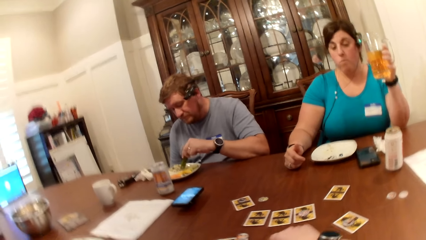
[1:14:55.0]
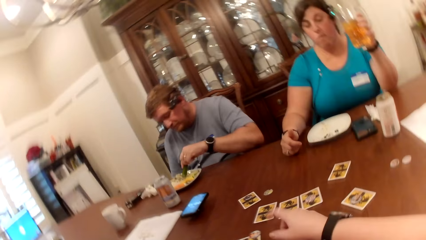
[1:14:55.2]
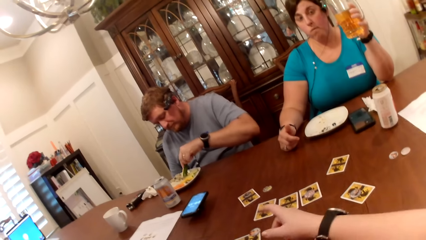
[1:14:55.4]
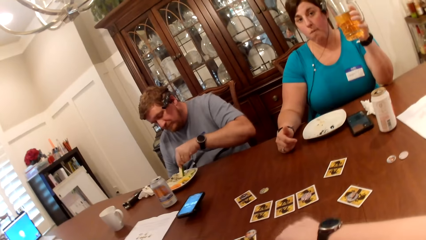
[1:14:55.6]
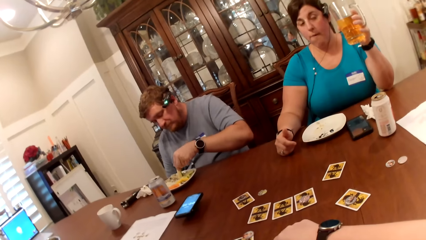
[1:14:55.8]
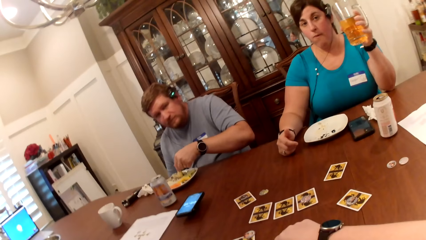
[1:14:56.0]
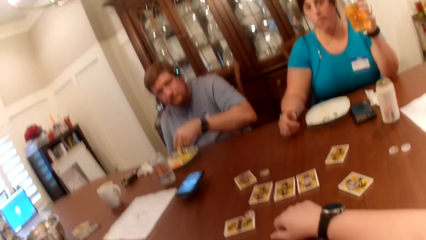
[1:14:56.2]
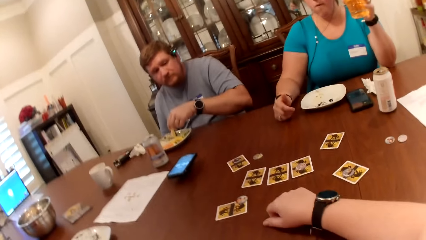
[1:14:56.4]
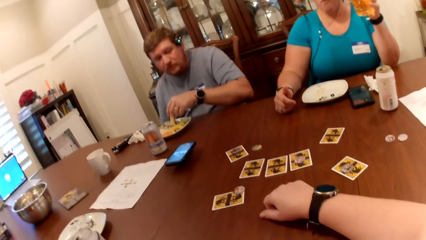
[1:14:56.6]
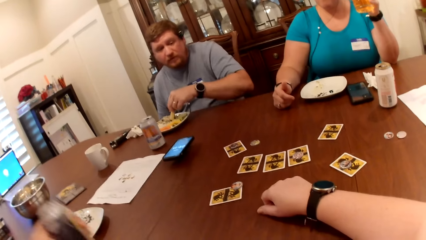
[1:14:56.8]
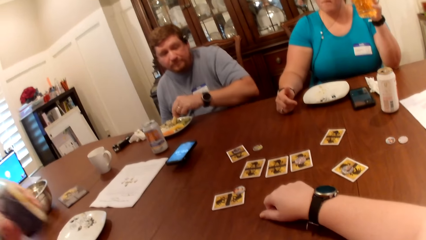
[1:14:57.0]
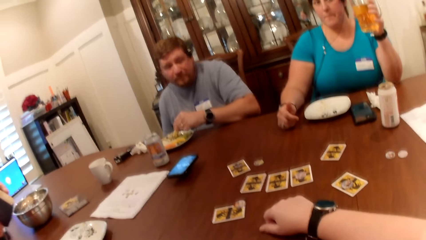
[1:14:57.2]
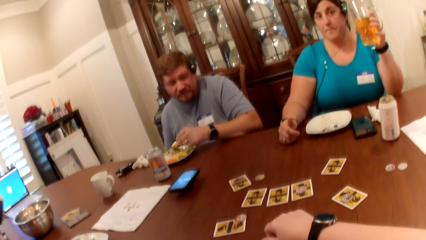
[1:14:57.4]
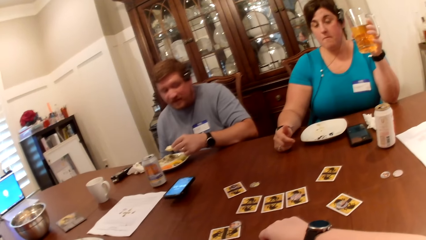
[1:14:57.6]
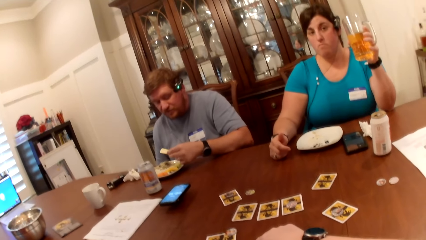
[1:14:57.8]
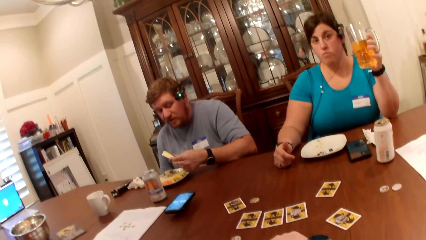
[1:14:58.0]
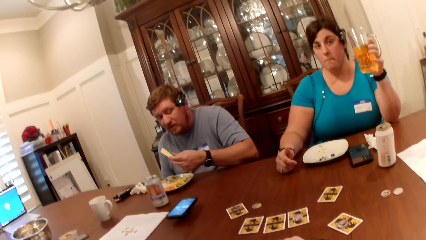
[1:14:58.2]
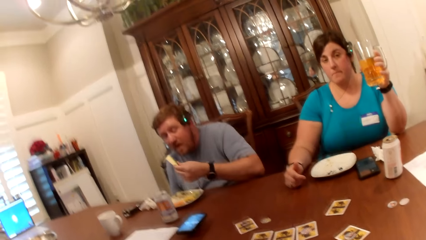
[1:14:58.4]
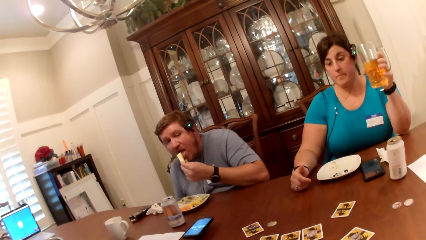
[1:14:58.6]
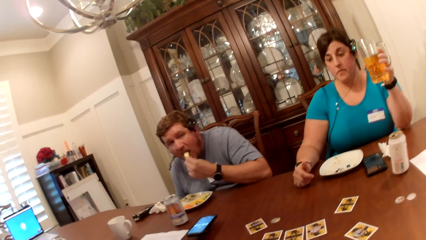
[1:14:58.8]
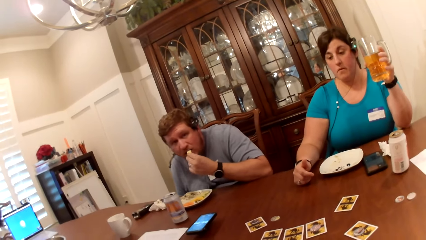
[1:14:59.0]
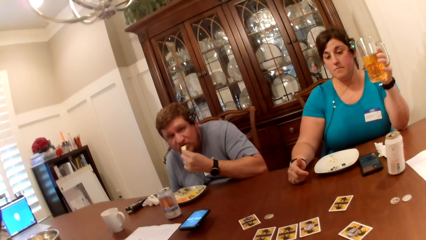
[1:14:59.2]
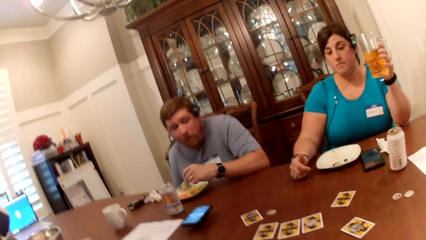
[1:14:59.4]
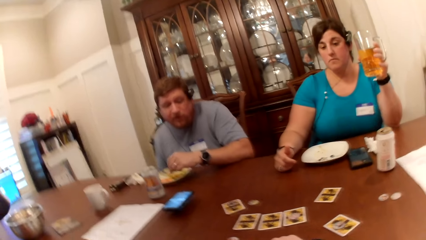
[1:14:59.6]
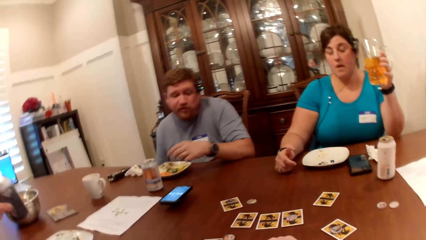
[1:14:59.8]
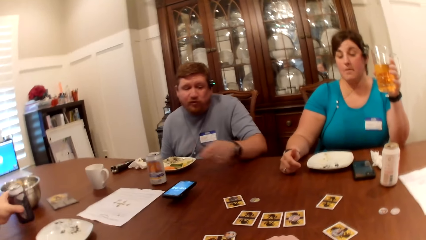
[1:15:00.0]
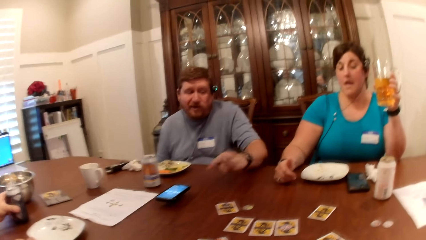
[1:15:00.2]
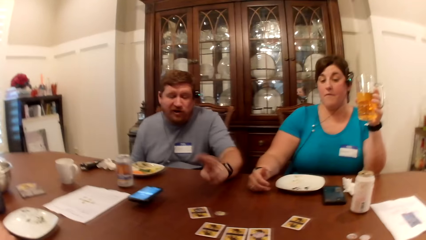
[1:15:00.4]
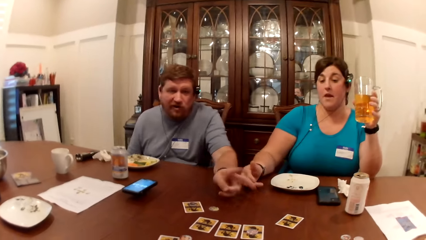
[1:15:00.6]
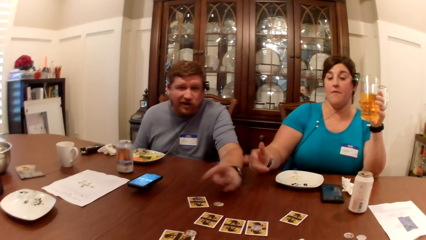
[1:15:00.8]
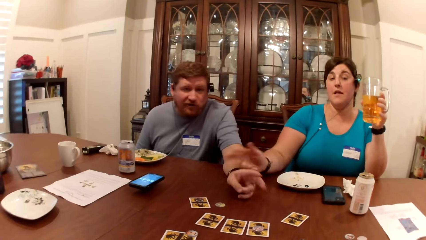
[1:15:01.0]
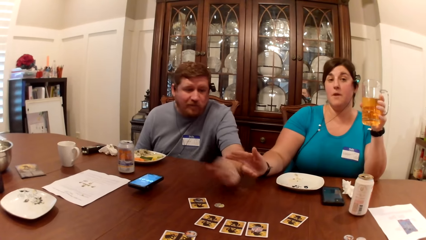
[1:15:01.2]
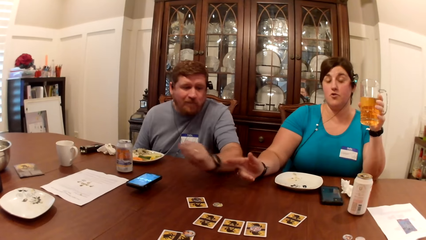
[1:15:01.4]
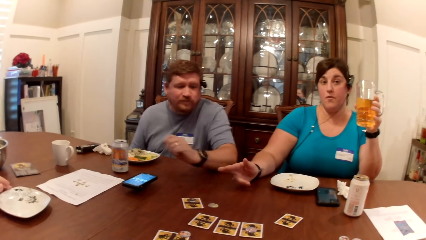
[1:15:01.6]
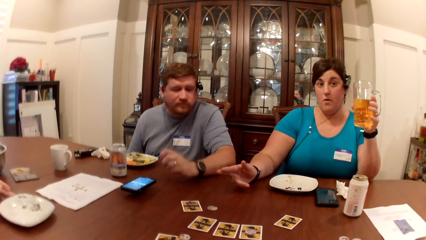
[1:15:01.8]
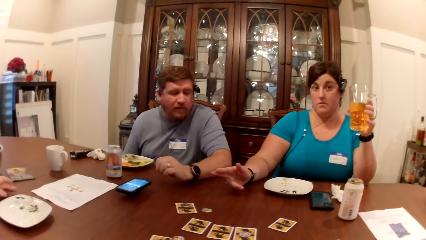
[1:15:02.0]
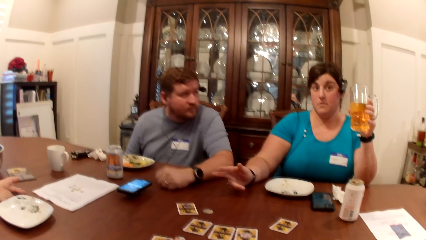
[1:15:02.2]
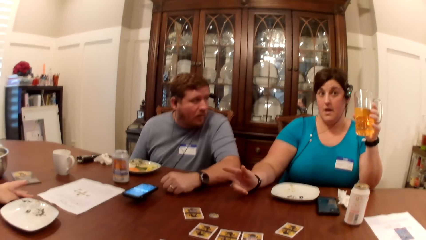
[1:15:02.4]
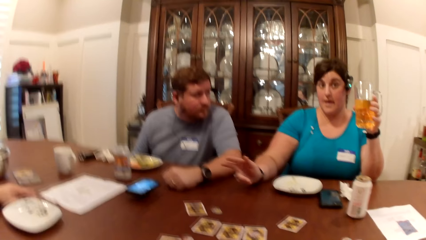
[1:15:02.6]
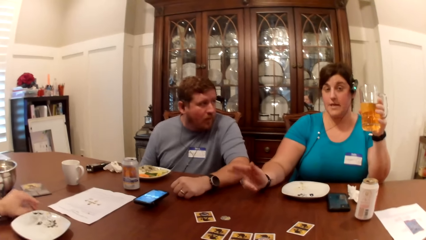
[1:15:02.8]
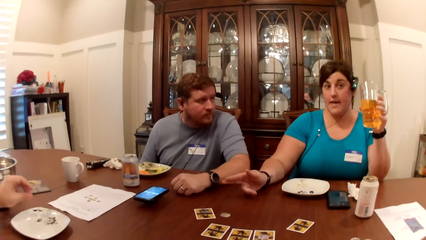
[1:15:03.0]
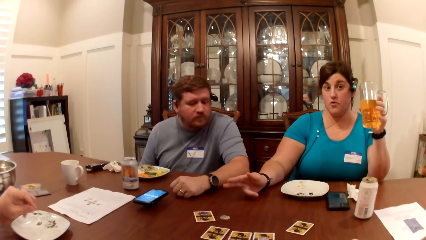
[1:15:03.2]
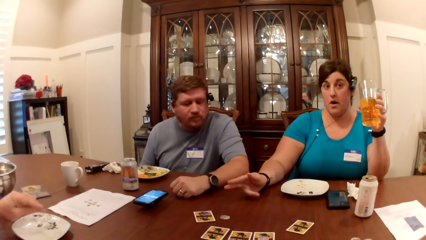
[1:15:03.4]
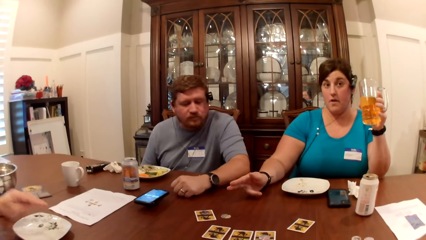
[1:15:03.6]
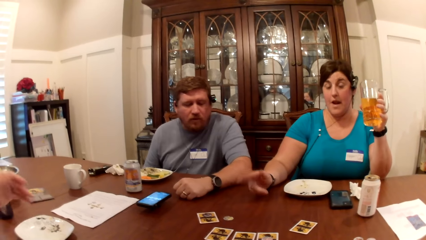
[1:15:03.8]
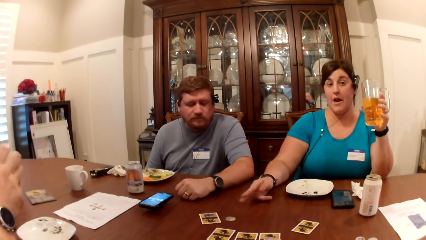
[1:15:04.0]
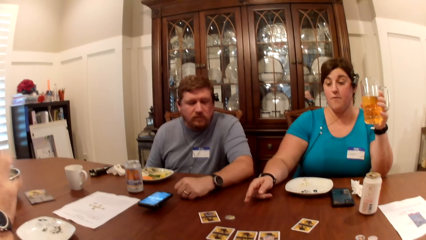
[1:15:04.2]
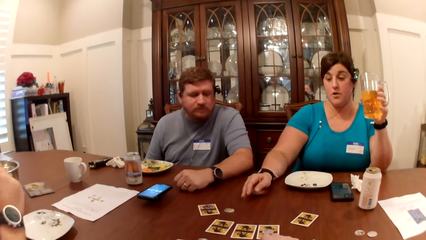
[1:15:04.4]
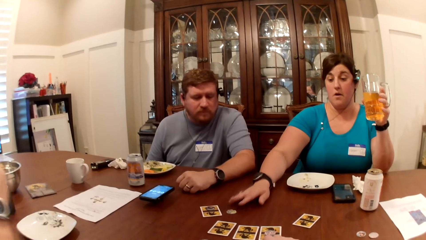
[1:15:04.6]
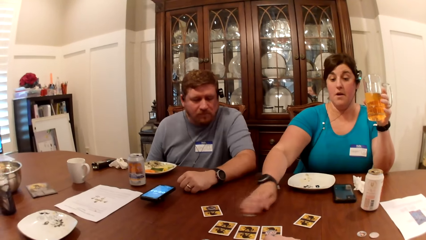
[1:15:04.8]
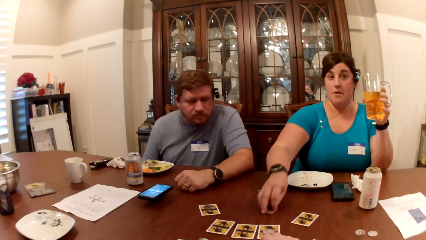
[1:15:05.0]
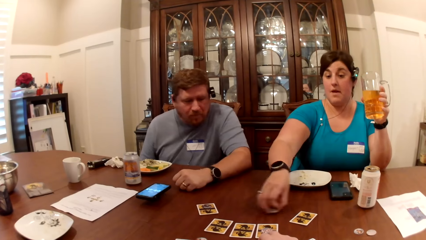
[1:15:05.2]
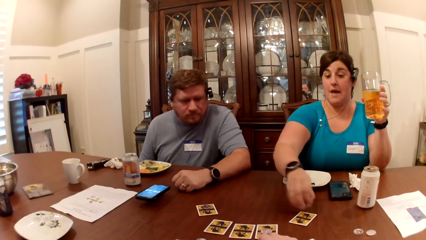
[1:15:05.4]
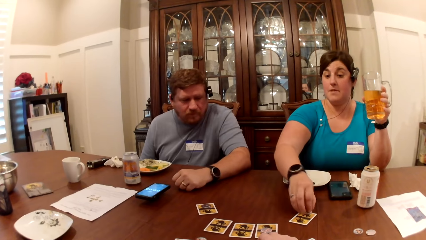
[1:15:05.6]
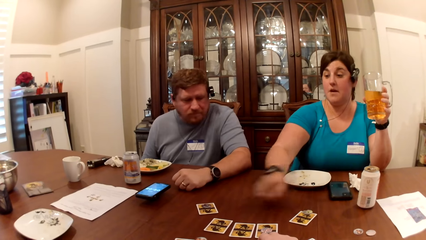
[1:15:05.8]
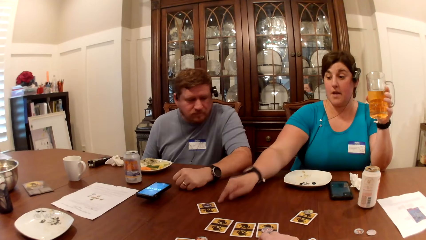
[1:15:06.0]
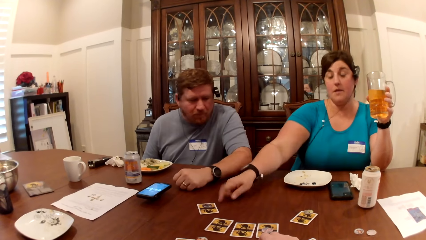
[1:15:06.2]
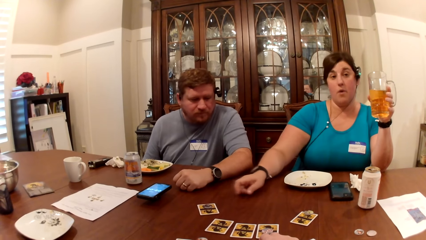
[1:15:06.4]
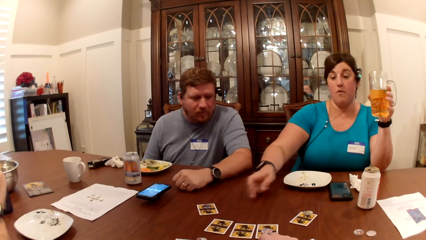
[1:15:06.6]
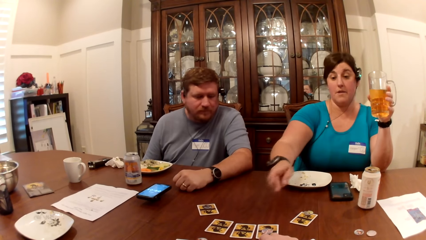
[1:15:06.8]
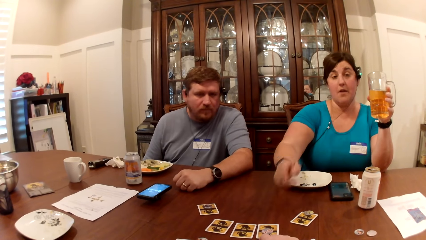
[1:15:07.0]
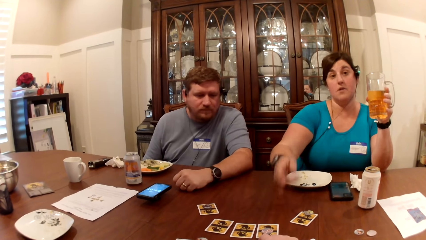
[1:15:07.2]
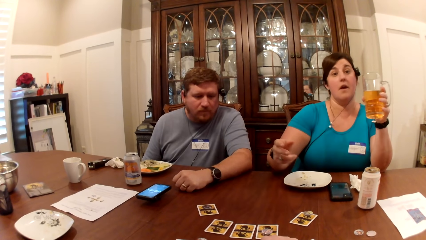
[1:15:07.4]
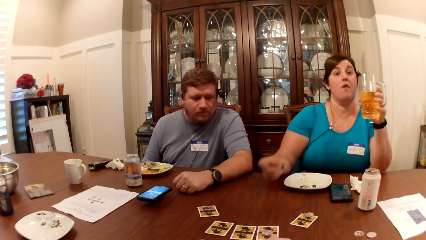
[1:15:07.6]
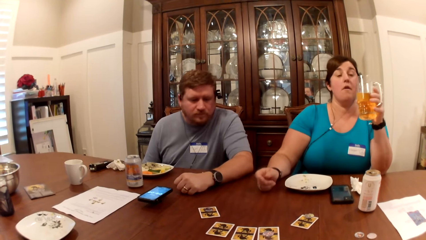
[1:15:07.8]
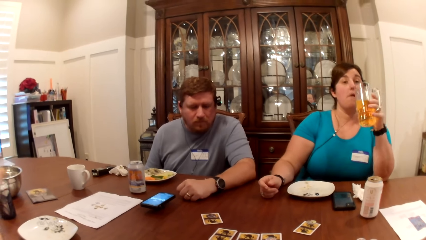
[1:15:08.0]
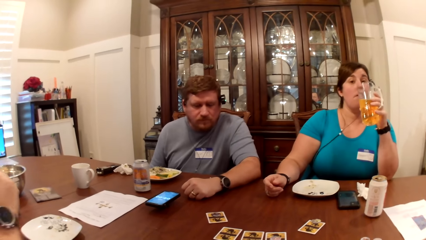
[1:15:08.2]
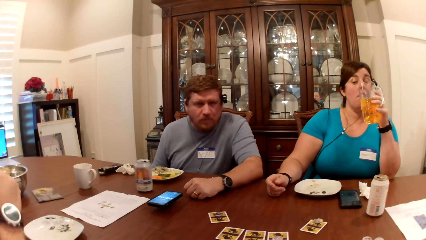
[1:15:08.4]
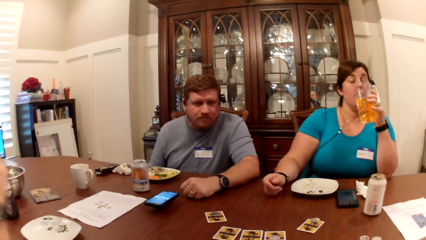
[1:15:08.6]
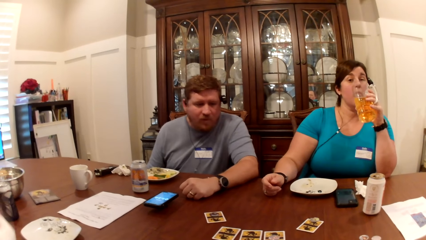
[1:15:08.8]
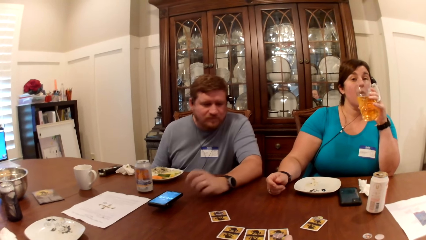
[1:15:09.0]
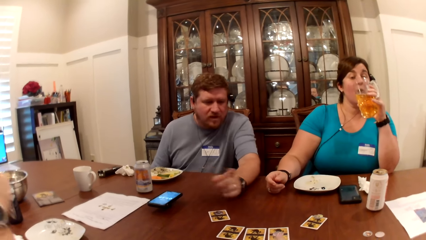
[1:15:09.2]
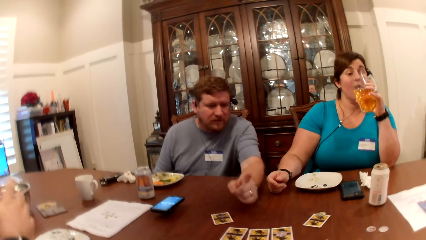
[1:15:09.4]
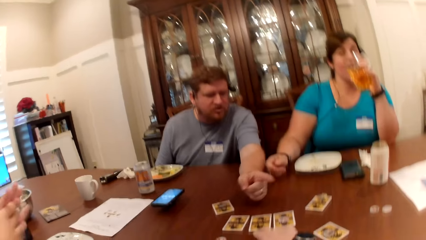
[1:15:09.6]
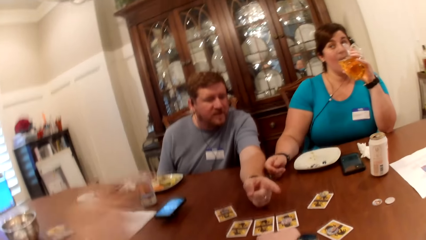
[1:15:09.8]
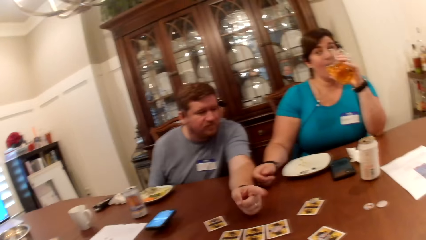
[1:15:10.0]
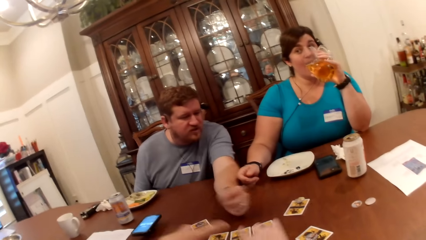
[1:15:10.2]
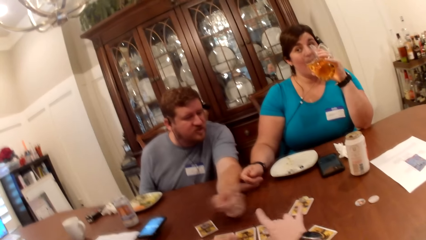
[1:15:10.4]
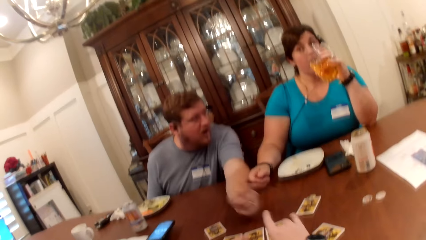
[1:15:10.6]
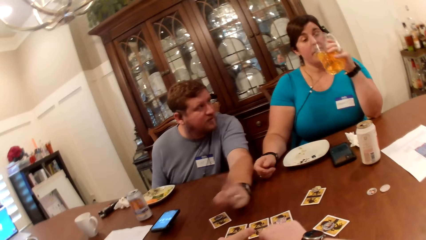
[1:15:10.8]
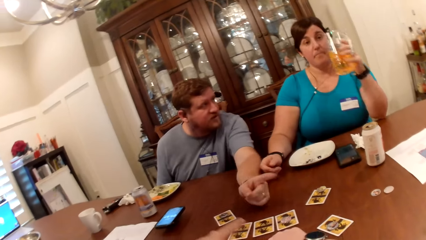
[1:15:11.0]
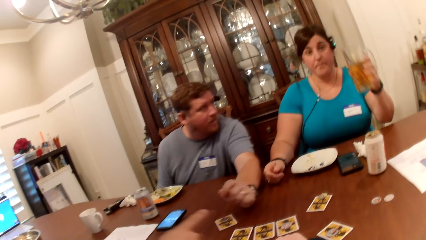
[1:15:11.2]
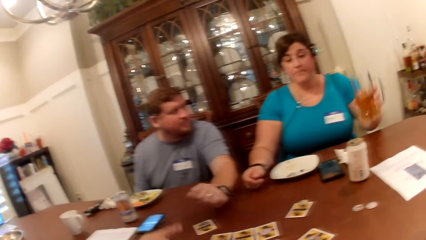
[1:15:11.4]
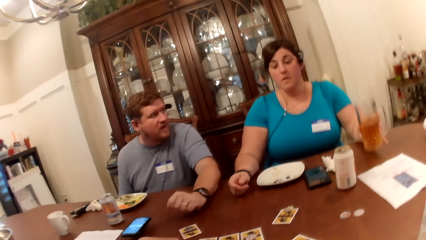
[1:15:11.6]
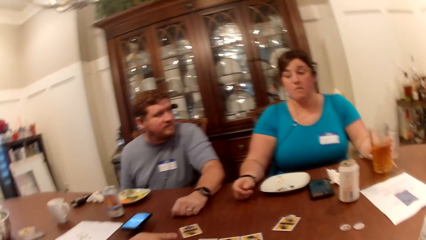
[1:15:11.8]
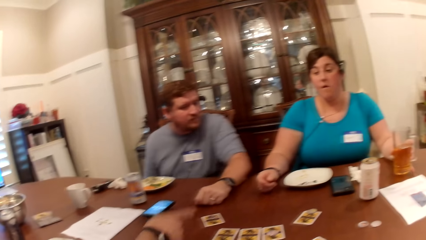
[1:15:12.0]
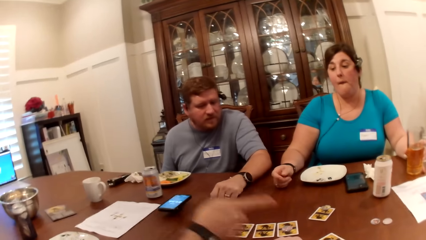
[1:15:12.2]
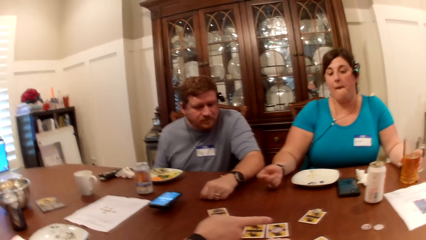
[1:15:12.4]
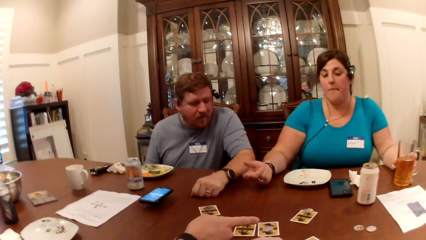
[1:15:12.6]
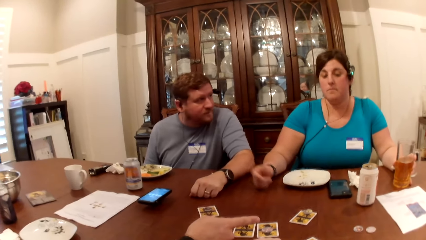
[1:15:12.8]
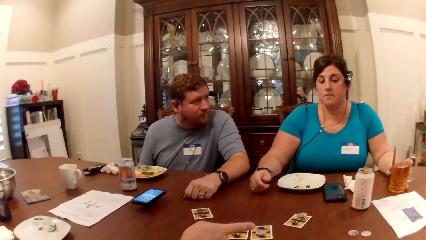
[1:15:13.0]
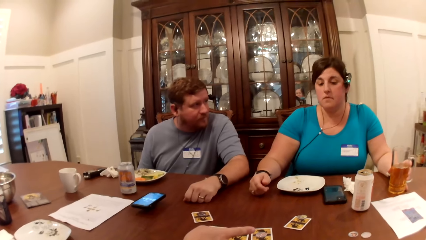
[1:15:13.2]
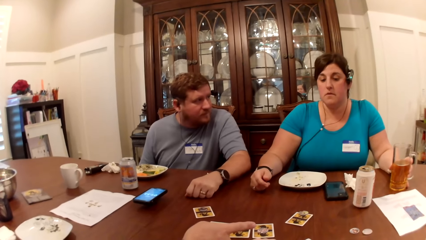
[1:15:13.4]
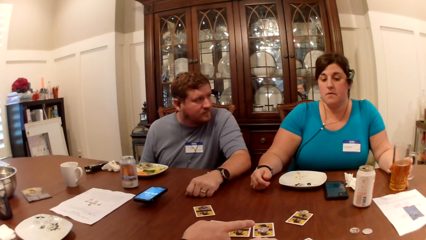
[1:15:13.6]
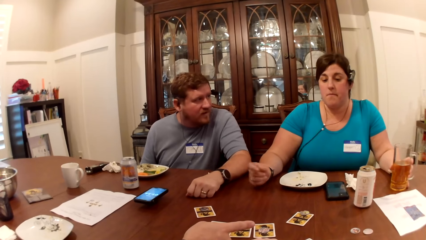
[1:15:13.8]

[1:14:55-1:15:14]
The camera wearer moves a card on the table. A man picks the can from the table with his left hand. The man drinks from the can. Another man puts the slice of cucumber in his left hand into his mouth and places the slice of cucumber in his left hand into the plate on the table. The first man places the can in his left hand on the table. The other man swings his hand. The first man moves the plate on the table with his left hand. A woman swings her hand. The woman moves a chip on the table with her right hand, picks the chip from the table with her right hand, and places the chip in her right hand on a card on the table. The woman drinks from the glass cup in her left hand. The other man points on the table. The woman places the glass cup in her left hand on the table.
